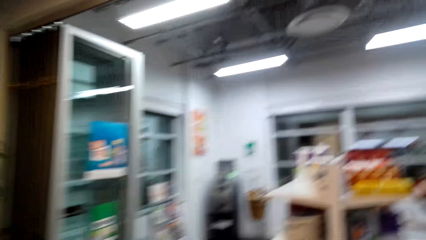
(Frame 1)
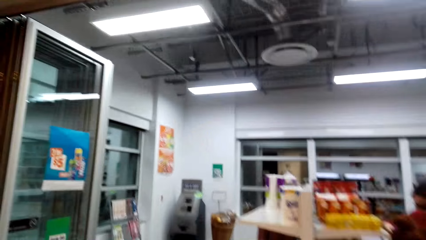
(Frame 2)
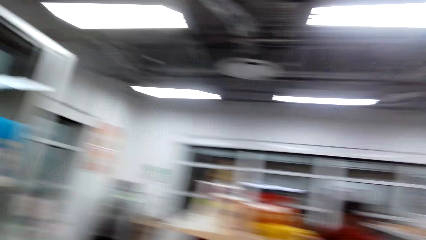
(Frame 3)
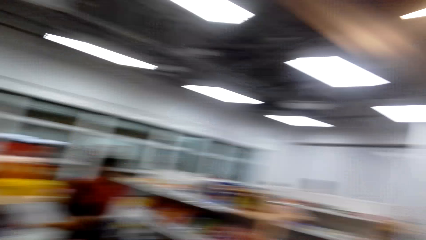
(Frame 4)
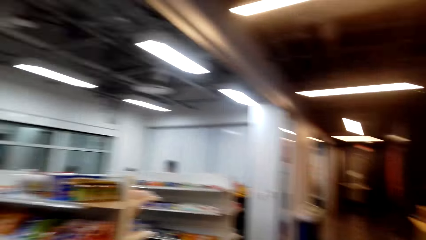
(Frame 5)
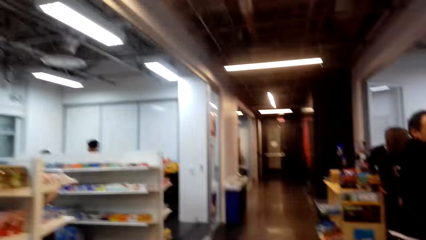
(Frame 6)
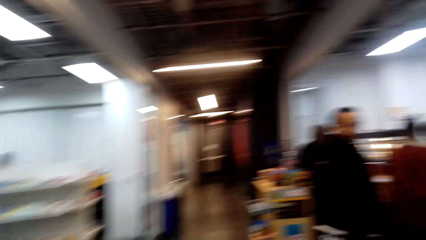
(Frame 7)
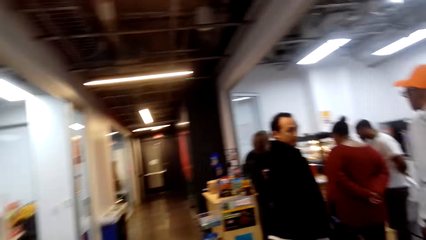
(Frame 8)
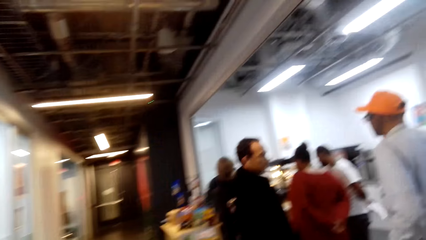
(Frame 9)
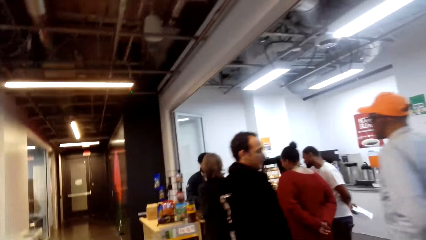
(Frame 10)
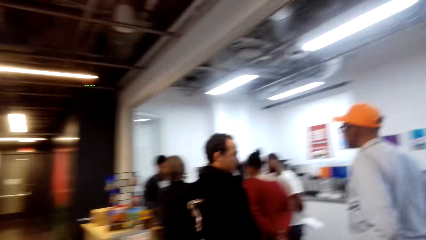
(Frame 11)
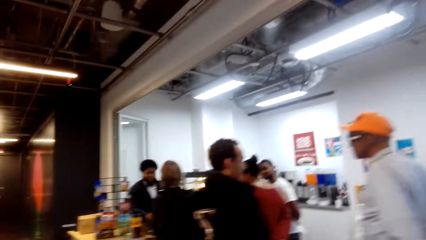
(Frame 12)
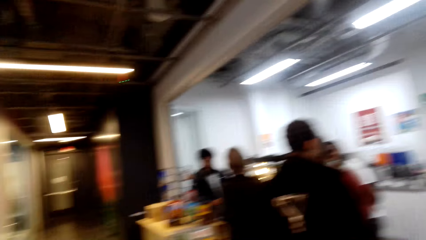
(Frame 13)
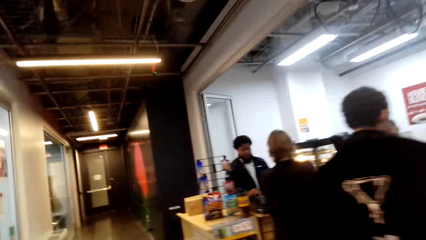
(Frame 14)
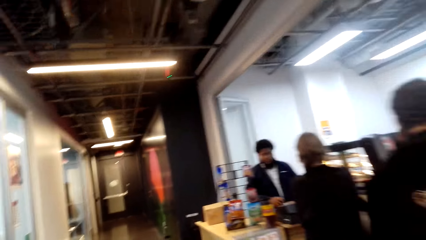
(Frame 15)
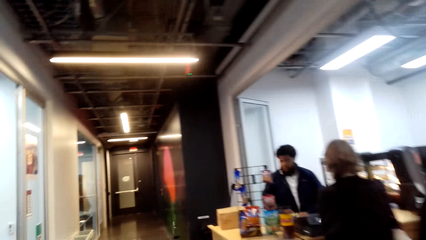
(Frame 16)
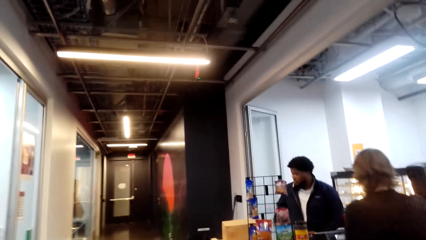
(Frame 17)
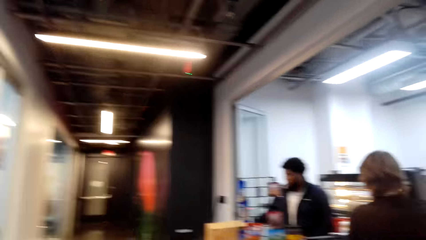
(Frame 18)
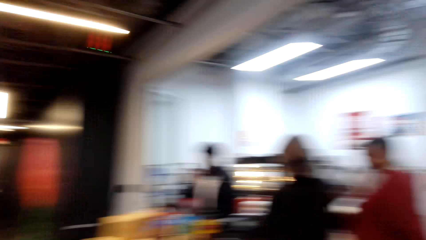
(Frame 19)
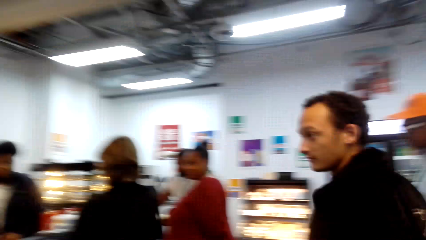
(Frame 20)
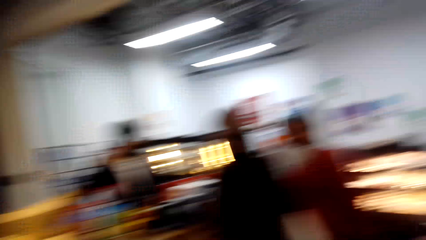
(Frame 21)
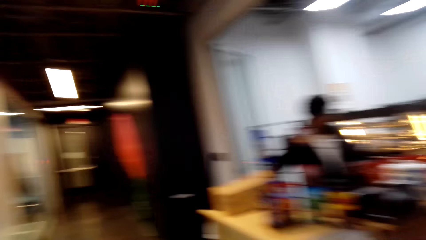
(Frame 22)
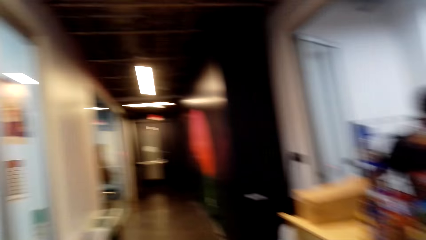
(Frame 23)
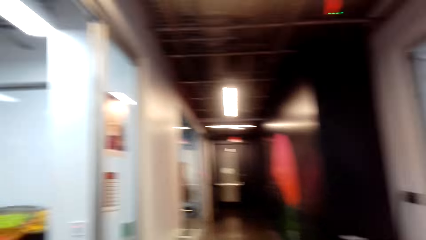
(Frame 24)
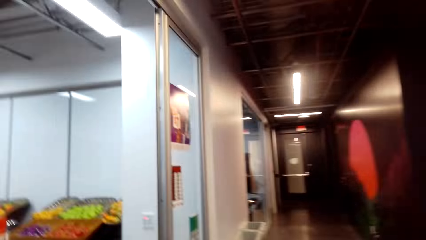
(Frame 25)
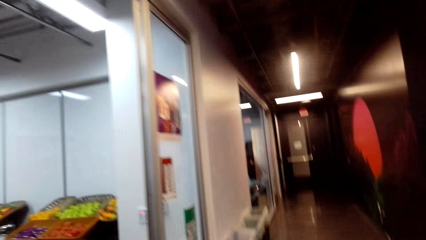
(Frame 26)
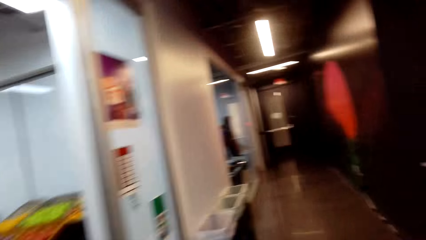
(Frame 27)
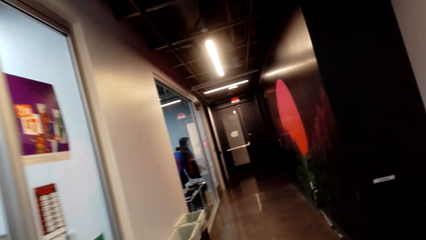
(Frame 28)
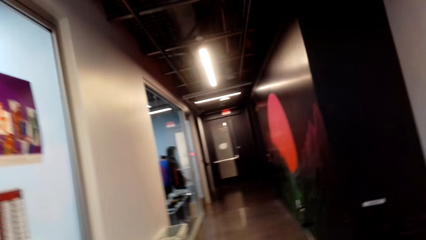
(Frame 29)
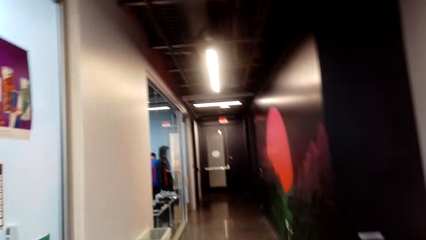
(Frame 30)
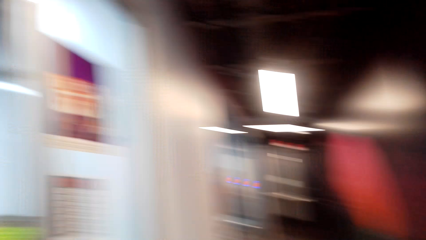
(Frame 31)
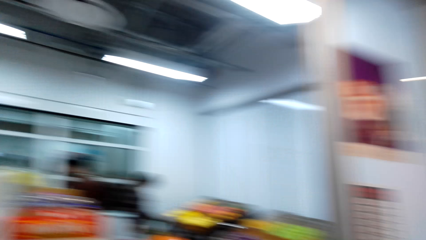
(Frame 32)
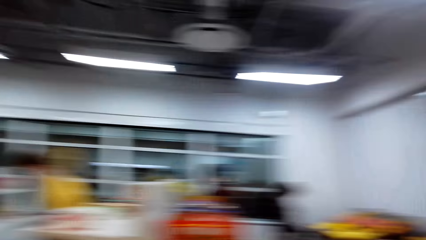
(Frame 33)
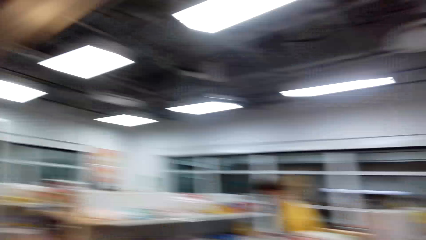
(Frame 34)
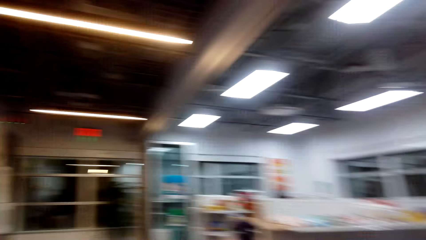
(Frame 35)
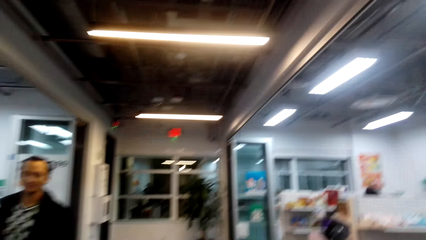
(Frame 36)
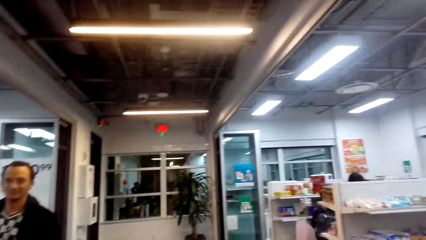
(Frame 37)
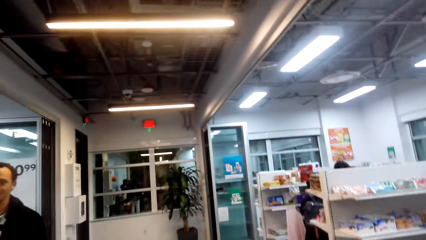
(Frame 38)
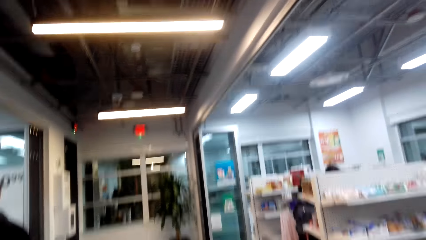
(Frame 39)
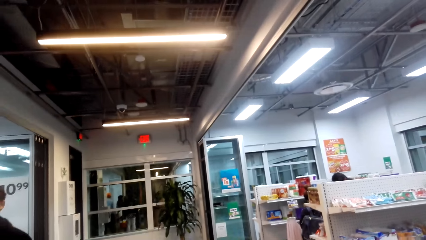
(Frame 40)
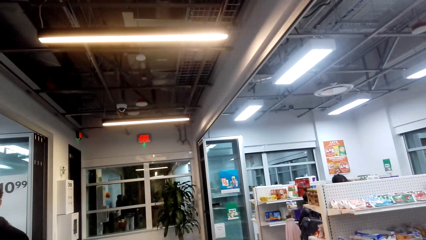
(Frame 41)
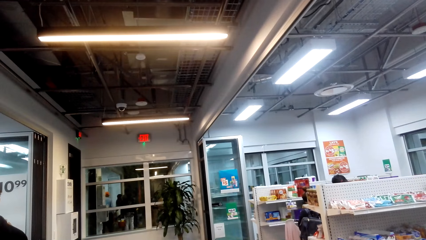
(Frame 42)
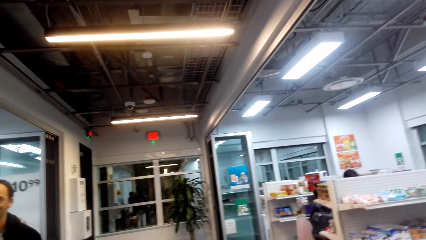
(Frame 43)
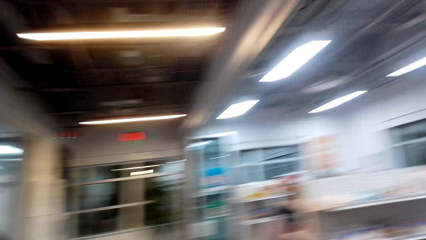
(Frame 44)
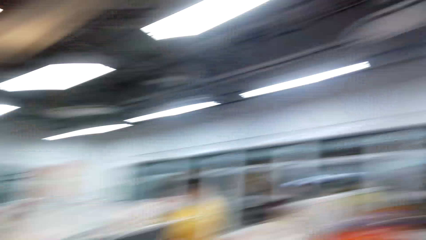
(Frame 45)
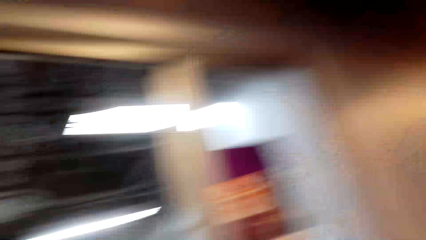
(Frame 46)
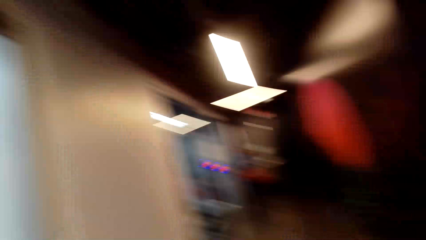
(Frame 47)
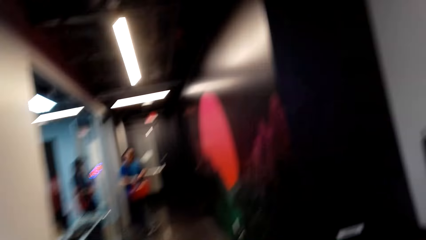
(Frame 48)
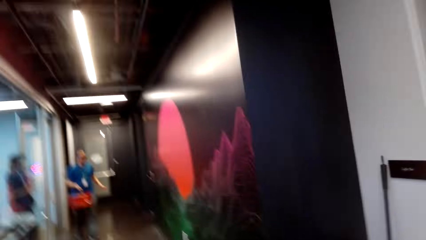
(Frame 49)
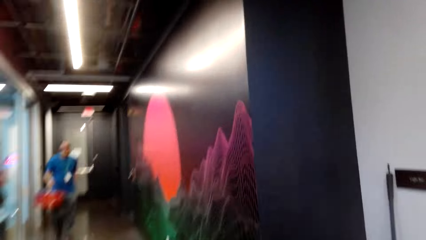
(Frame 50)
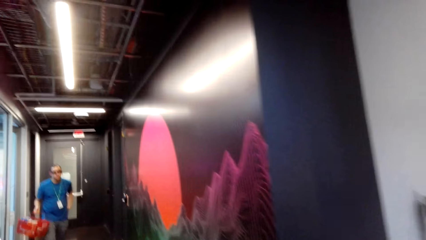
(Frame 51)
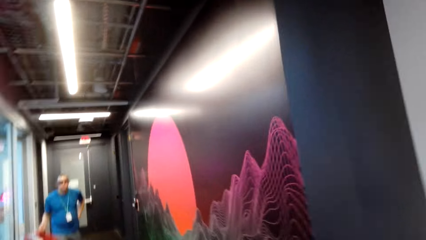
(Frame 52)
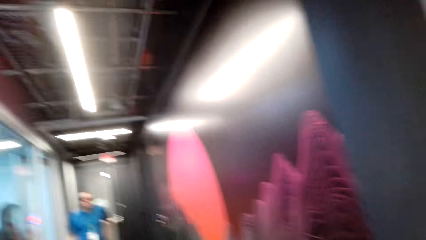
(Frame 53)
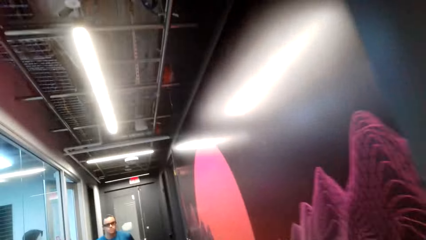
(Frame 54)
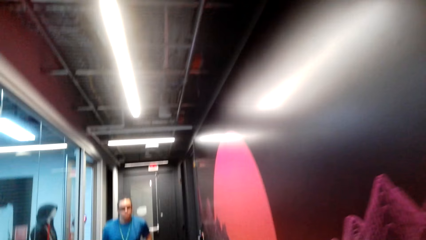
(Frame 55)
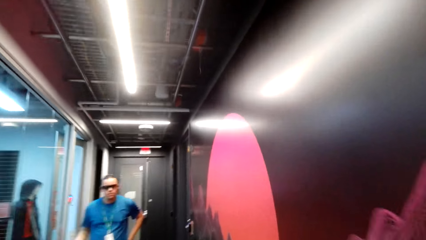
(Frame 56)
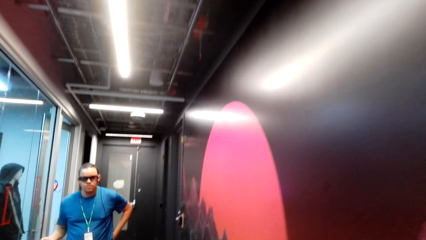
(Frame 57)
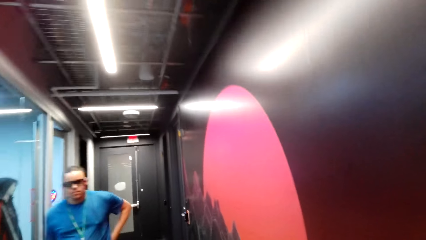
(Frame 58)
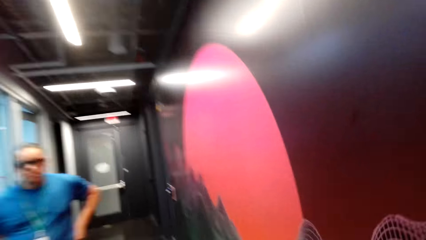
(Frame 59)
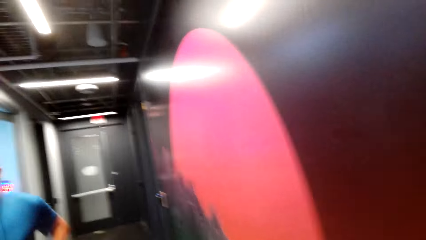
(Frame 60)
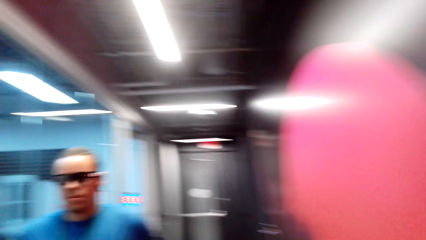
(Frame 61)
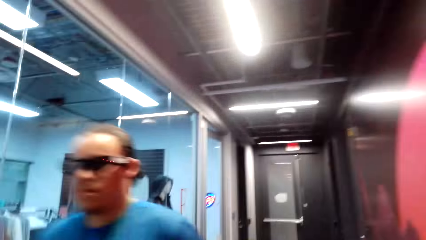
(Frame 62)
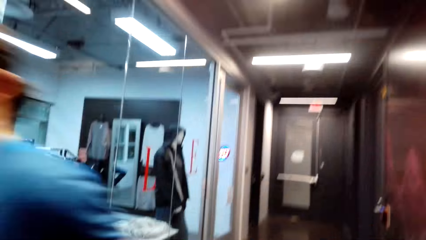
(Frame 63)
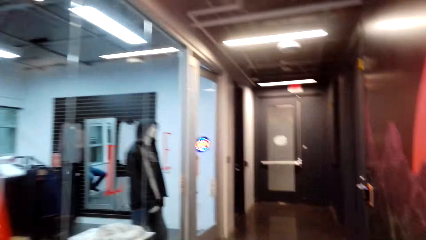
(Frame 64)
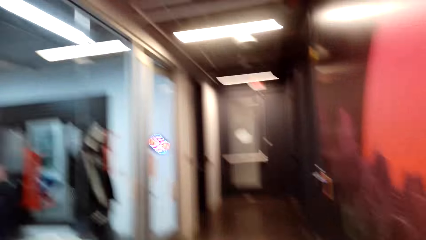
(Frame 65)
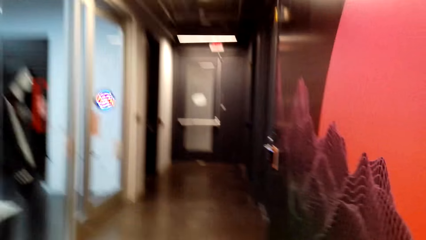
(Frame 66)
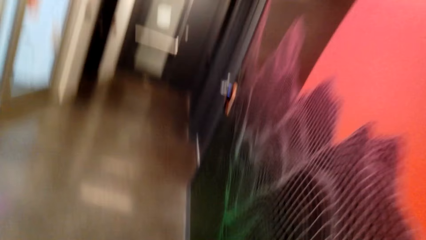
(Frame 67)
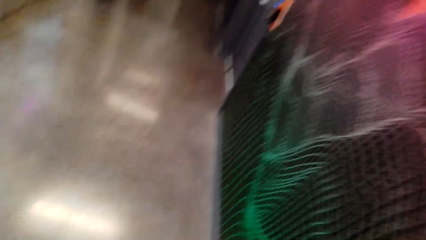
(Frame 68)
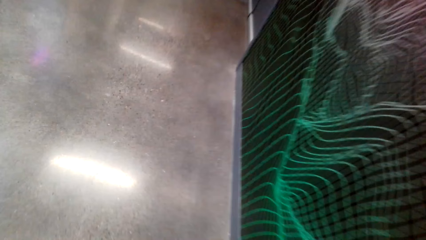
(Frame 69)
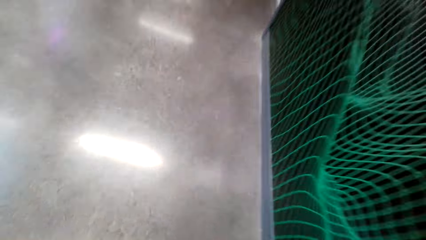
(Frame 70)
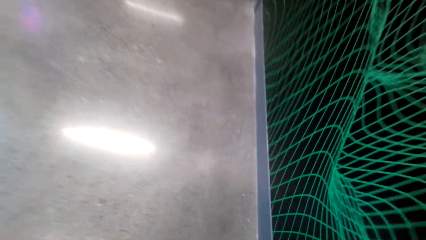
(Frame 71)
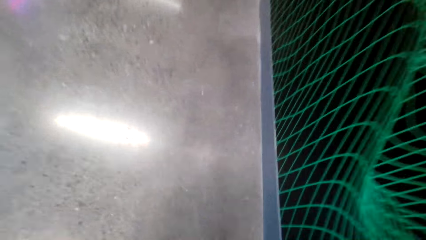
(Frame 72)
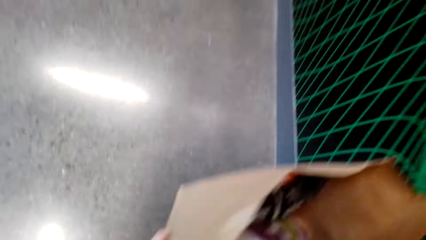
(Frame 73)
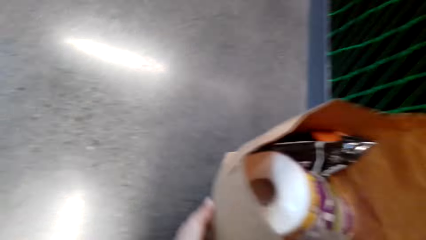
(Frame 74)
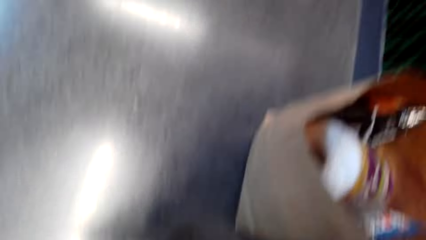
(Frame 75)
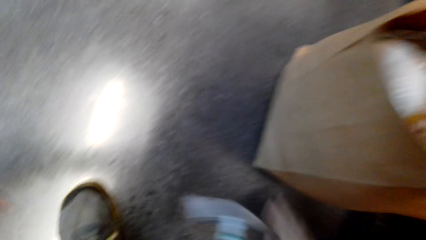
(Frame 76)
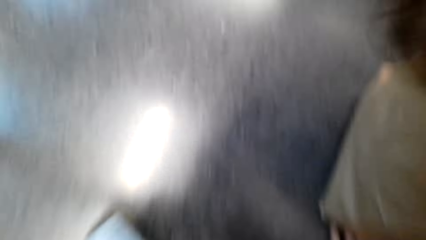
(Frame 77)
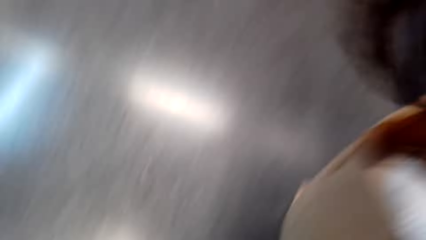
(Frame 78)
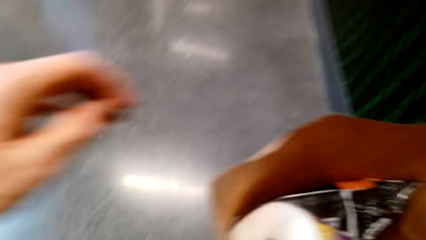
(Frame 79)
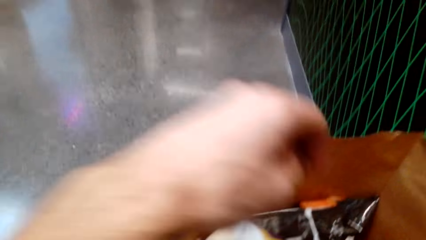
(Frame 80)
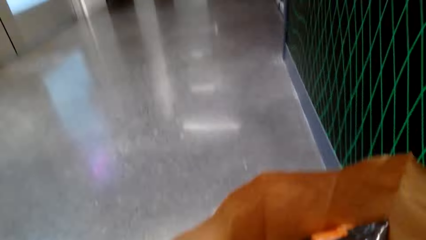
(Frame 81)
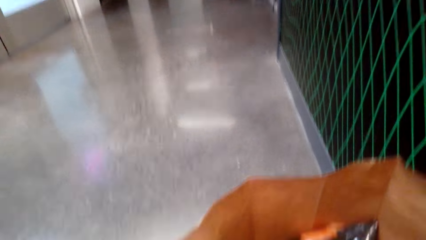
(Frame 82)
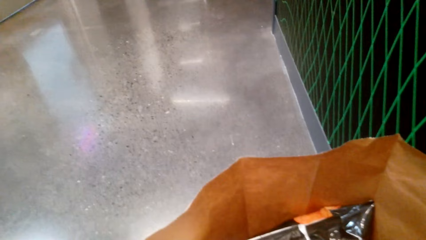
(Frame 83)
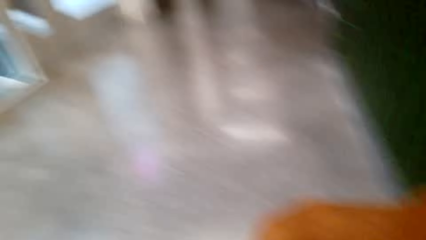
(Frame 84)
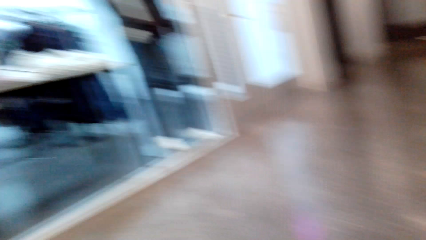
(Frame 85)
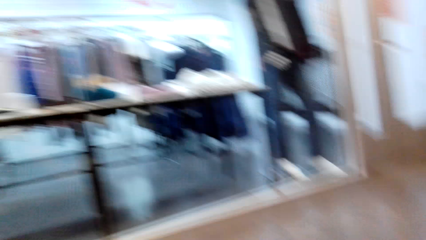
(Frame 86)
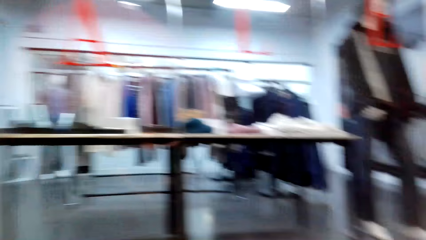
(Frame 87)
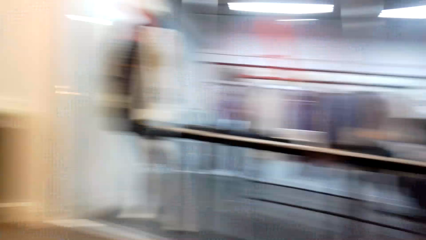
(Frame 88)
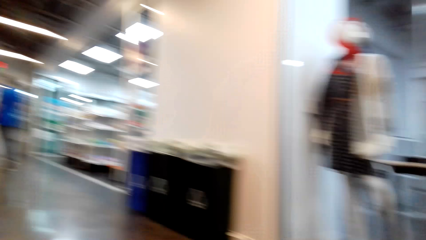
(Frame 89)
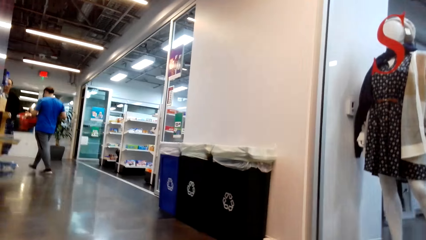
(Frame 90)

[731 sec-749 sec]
The camera wearer walks in the supermarket. The cashier operates the cash register machine and places an item on the counter. The camera wearer looks around the supermarket. A man walks in the supermarket. The camera wearer walks on the corridor. They place the paper bag on the floor. They sit on a seat. They pick up a magazine.
